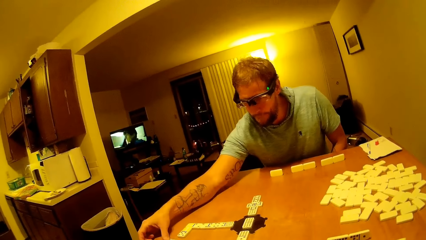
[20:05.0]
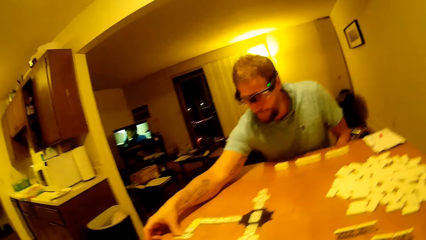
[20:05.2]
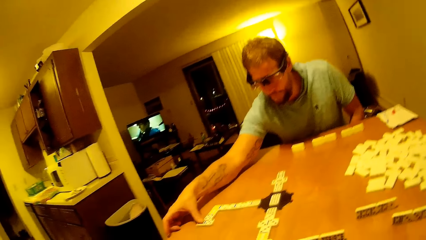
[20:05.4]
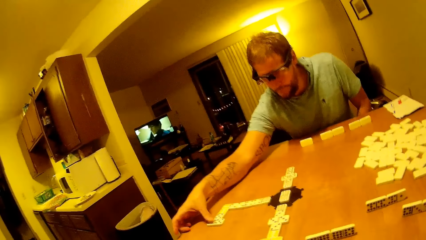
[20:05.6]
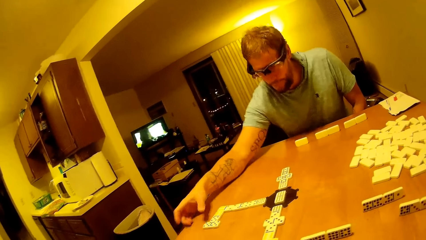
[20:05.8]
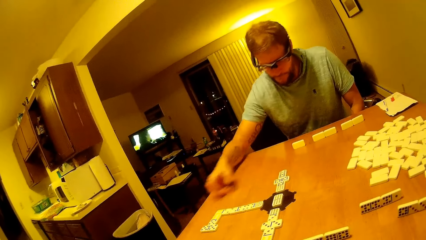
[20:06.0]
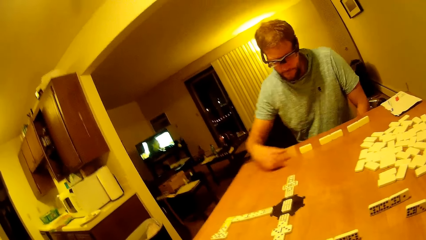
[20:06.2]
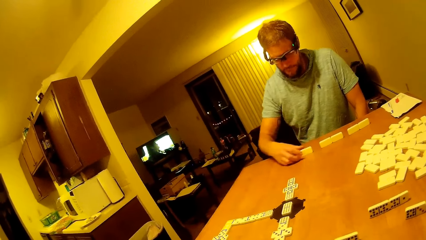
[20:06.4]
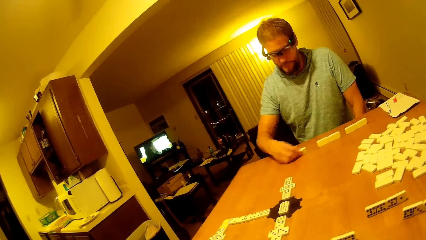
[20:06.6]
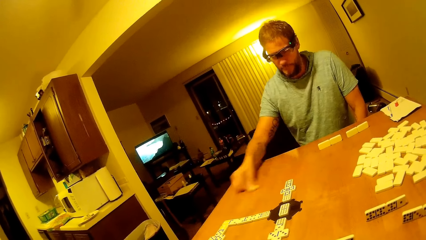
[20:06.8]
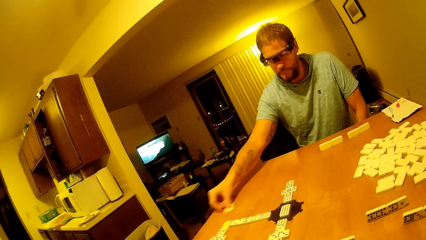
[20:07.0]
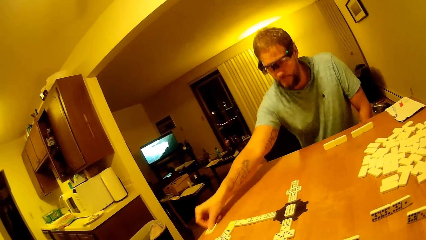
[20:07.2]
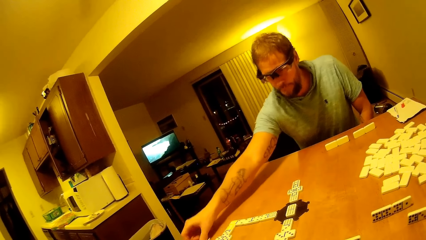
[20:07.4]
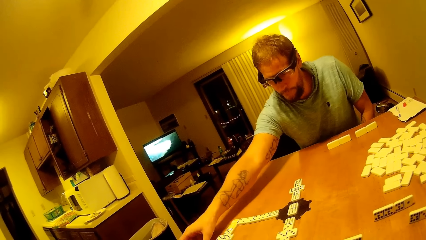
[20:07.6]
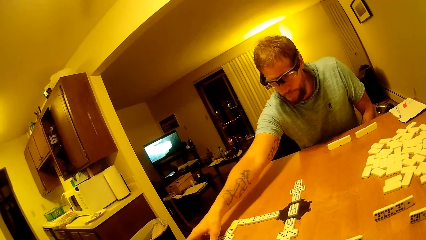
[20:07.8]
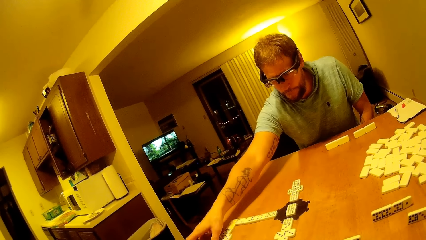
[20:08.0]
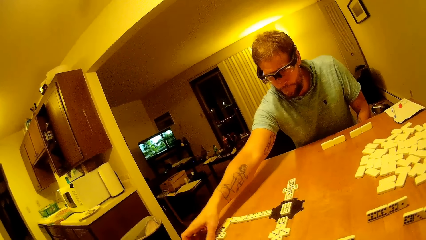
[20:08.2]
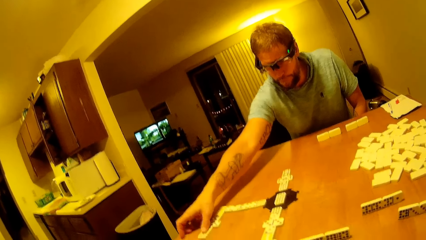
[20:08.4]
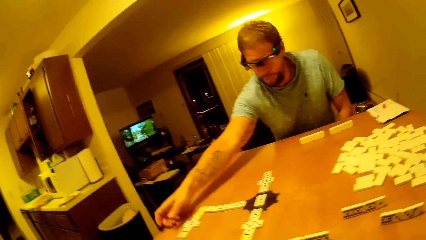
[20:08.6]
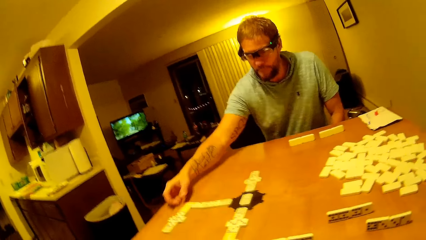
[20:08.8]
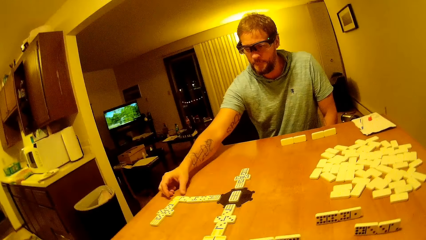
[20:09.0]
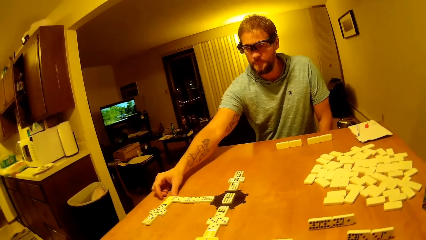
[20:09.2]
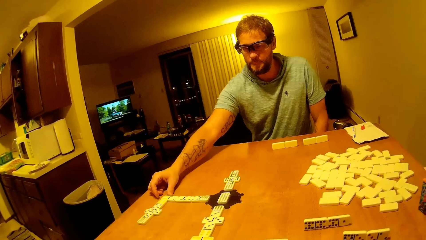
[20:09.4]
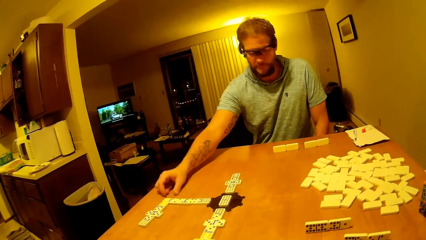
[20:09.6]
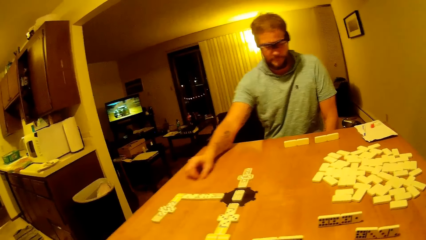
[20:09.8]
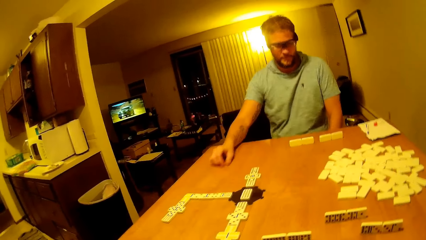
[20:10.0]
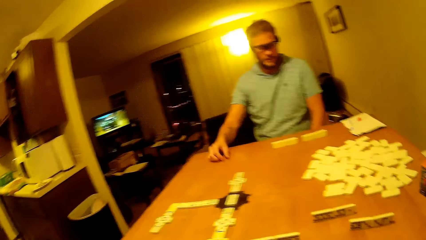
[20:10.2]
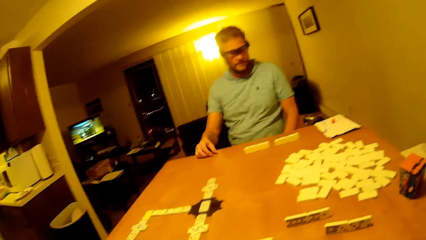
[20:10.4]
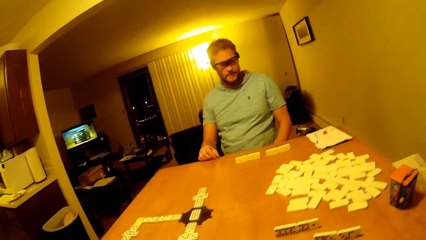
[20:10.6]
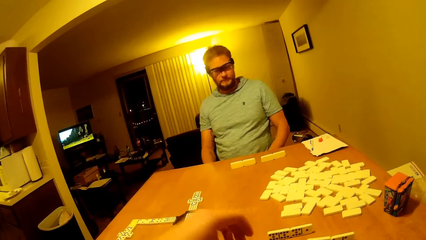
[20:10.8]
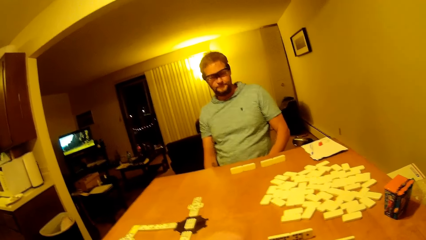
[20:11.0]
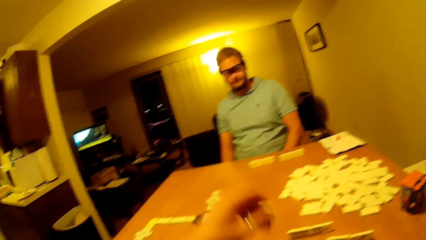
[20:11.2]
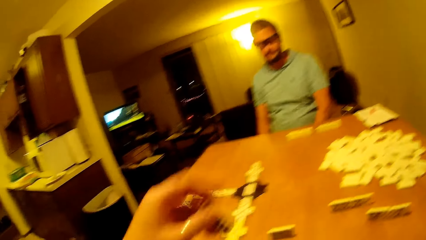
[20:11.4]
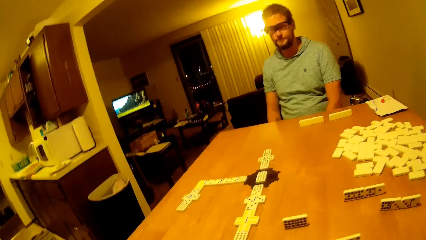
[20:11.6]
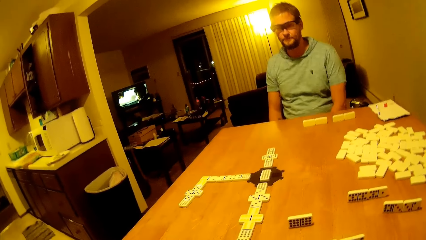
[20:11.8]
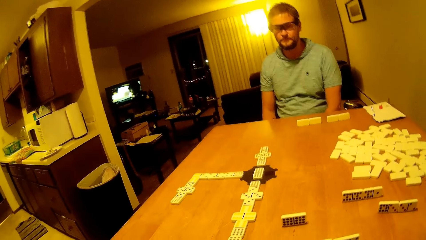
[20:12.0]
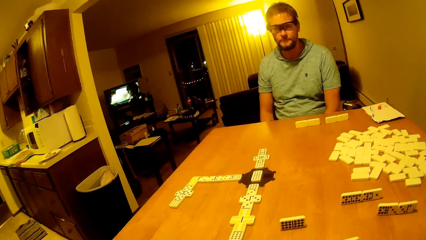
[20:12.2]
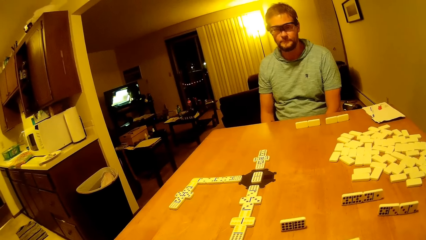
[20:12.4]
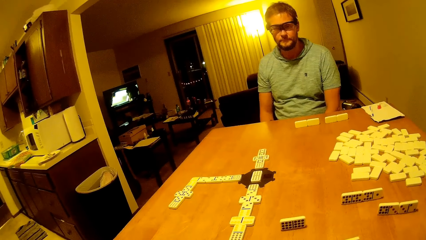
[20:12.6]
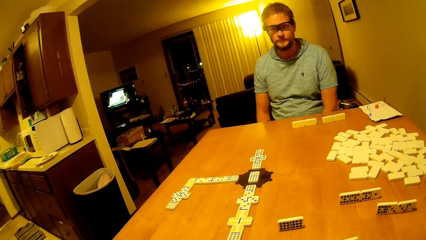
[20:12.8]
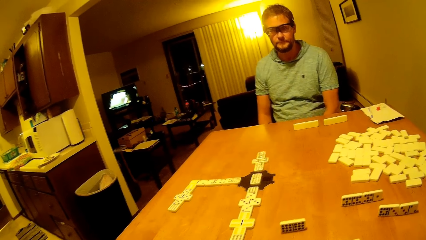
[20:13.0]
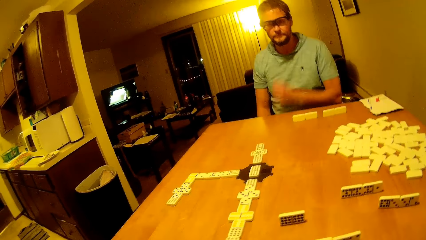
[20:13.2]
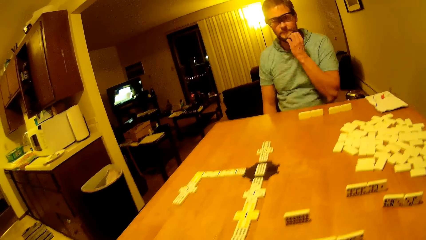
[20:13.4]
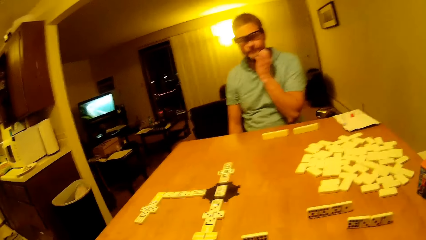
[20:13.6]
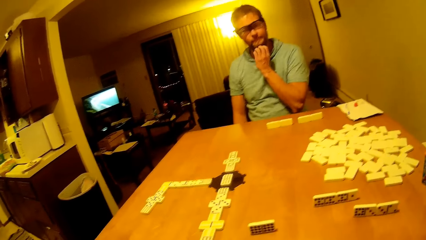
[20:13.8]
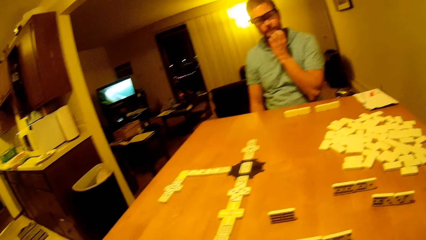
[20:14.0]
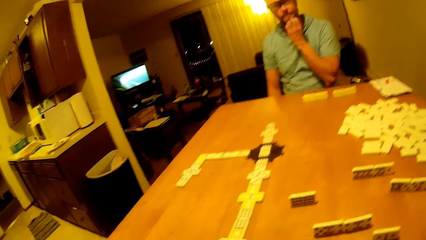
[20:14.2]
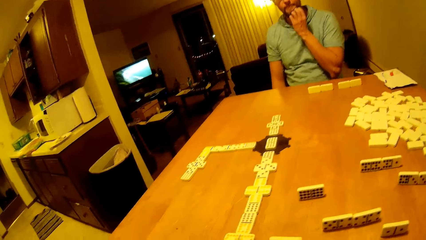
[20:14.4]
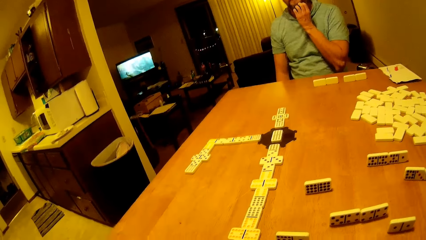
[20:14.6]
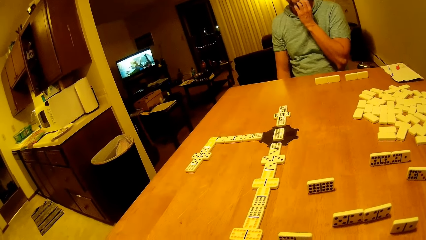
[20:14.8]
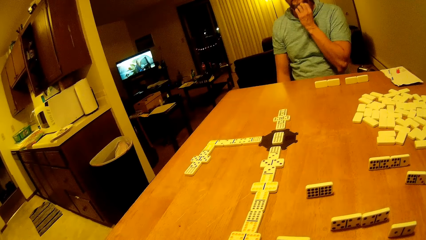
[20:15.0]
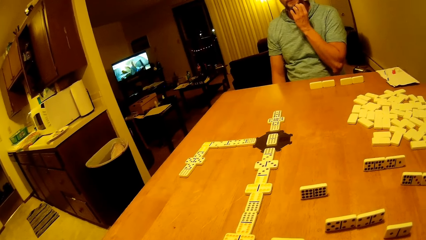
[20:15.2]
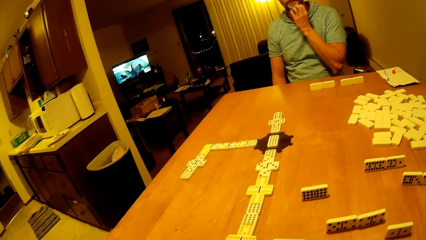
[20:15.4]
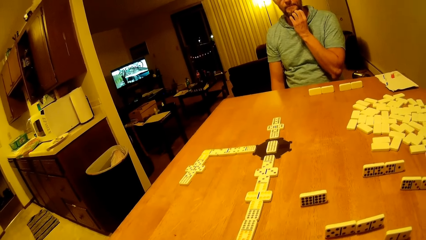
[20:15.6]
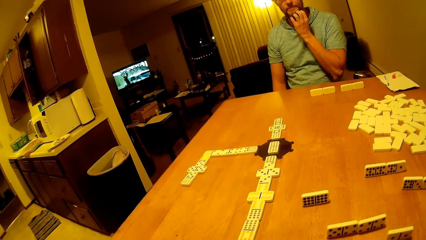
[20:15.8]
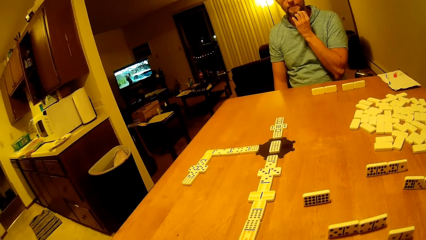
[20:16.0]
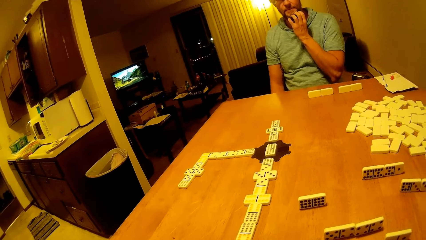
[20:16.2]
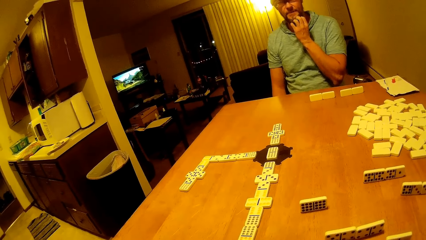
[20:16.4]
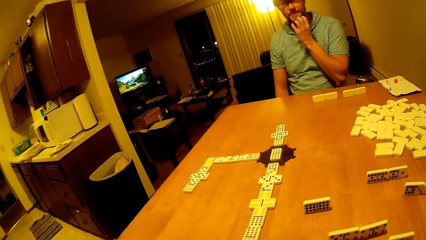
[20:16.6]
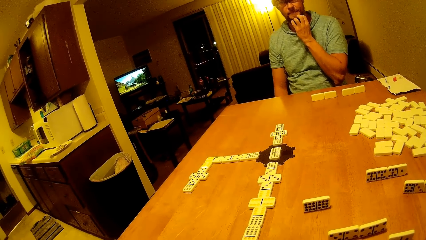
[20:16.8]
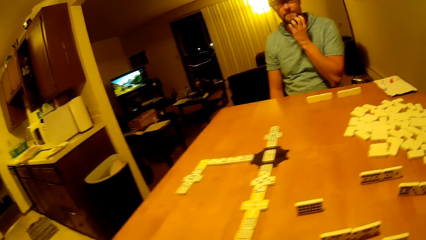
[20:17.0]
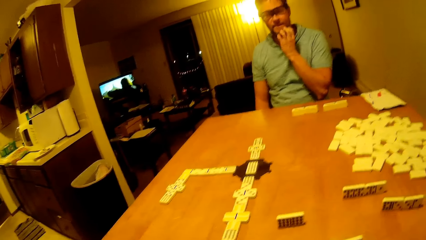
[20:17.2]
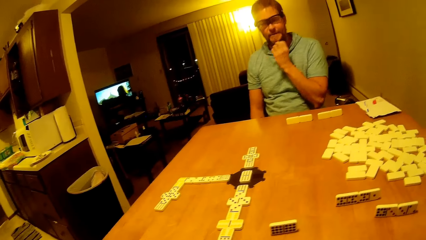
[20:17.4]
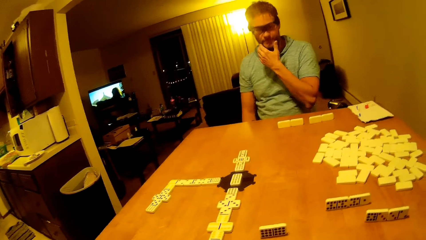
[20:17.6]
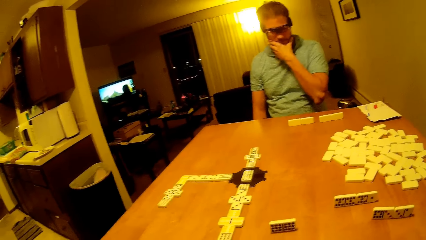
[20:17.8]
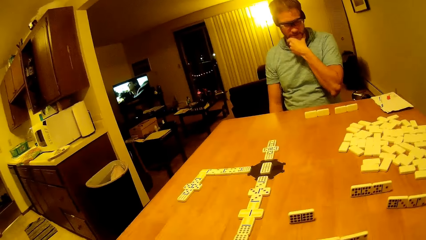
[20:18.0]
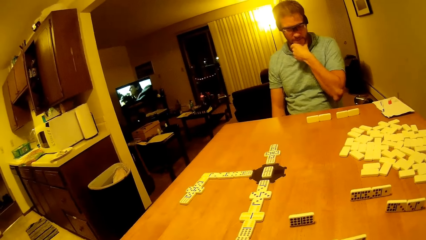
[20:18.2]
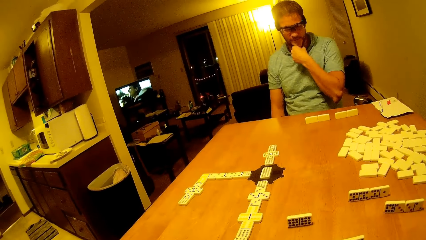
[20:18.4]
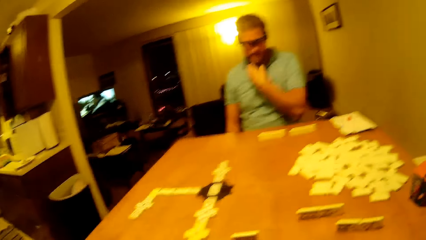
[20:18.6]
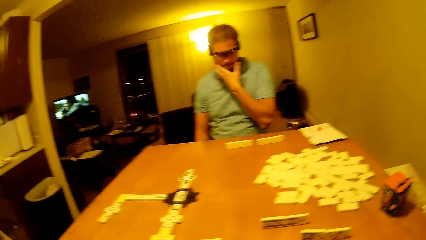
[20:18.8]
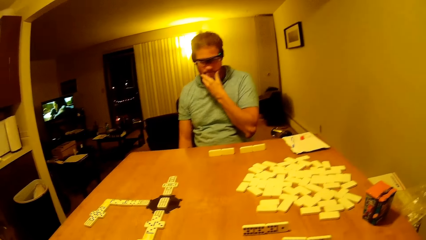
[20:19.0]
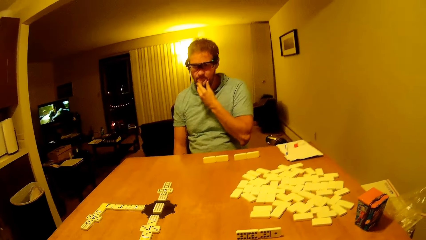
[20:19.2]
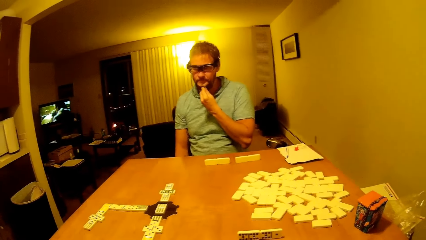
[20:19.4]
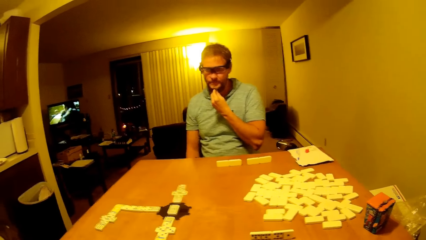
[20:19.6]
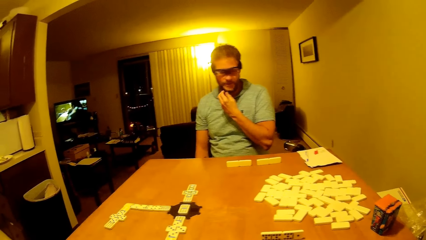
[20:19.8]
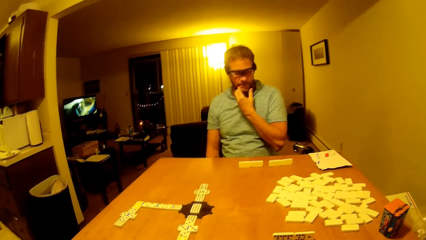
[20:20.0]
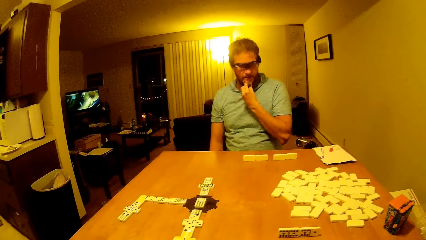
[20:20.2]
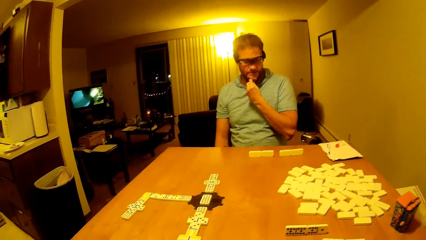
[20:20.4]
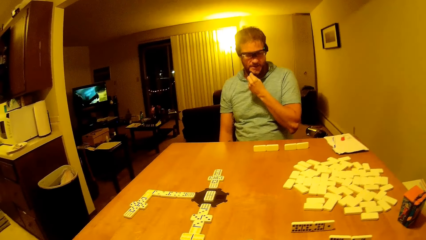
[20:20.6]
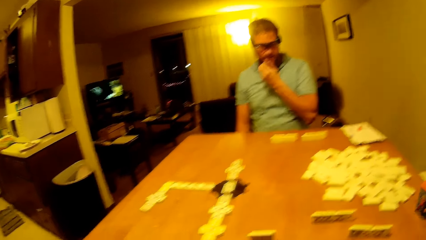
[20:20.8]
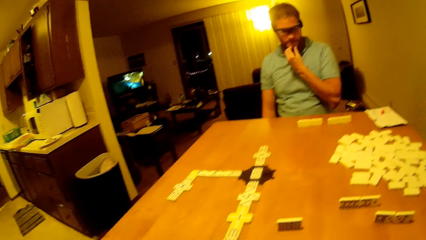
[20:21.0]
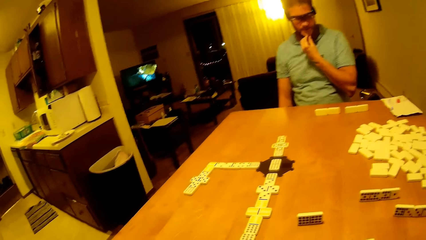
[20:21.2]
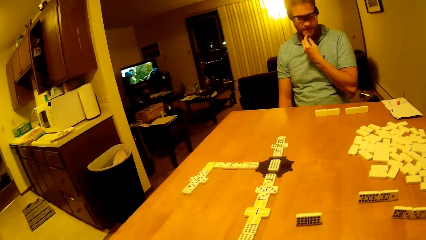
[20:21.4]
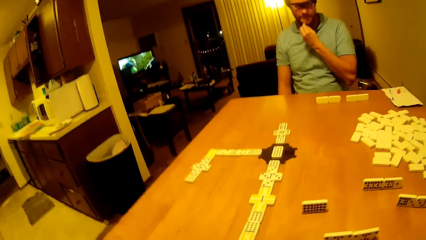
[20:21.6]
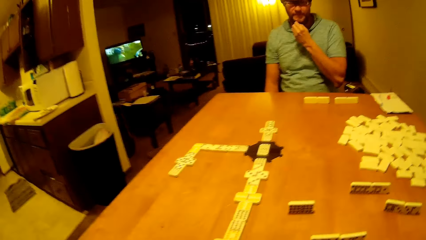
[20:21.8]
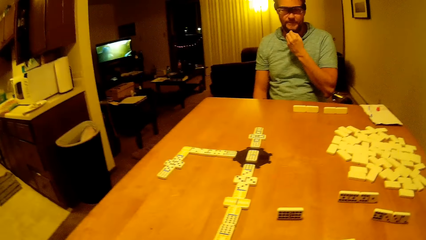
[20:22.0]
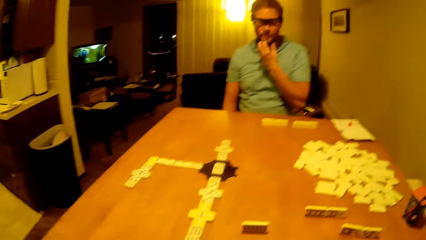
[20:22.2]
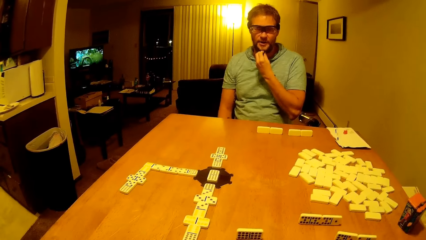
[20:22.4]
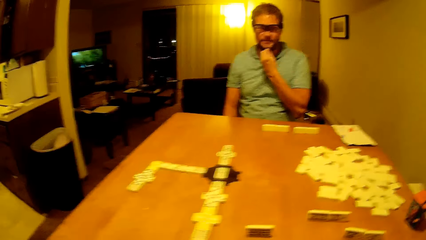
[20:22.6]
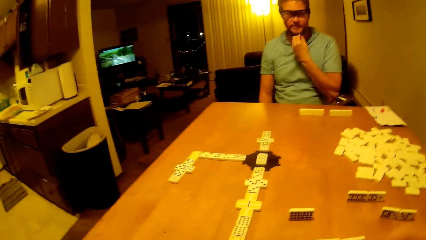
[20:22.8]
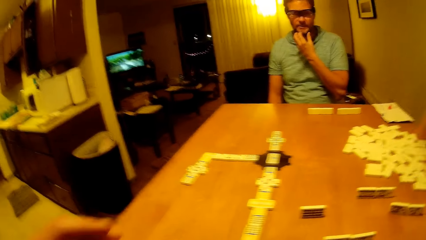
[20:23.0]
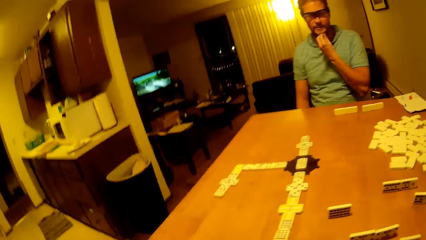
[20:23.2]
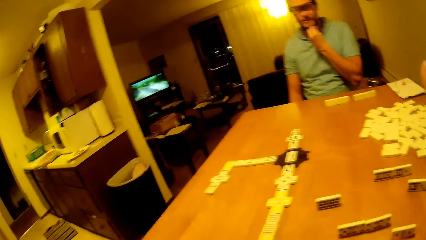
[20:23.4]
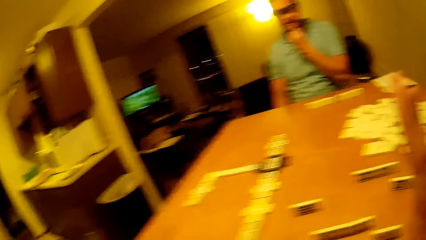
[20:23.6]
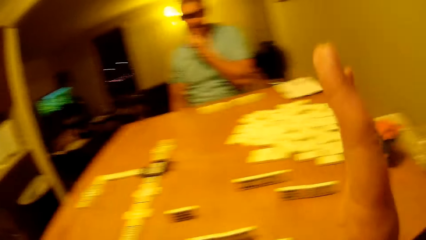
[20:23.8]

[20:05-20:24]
The man arranges the dice and moves the dice forward. He moves the dice forward again. He lifts a hand up and arranges the dice. He lifts a hand up. The man waits for the camera wearer to play. The camera wearer lifts up a dice. The man puts his hand down. The camera wearer plays the piece. They put the dice down. The man scratches the beard. He rubs his chin. He touches his beard.
